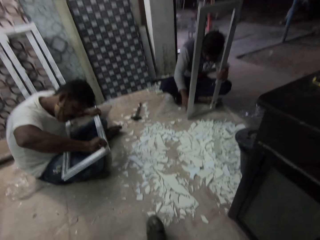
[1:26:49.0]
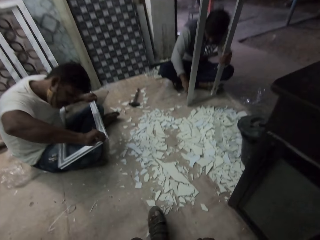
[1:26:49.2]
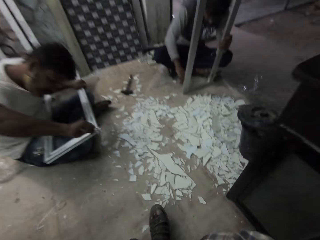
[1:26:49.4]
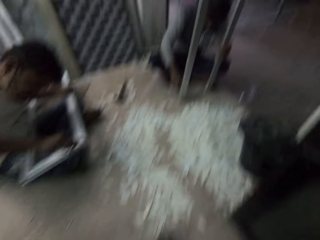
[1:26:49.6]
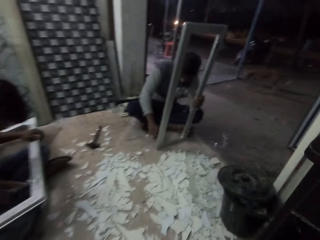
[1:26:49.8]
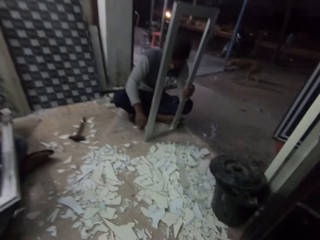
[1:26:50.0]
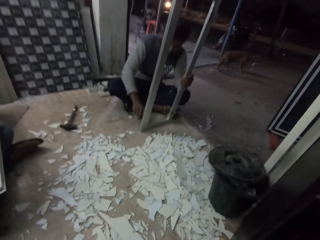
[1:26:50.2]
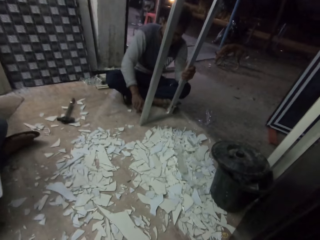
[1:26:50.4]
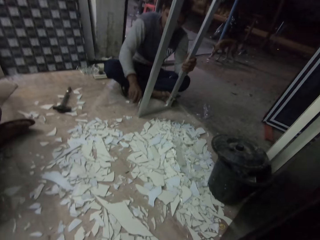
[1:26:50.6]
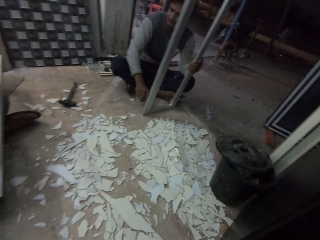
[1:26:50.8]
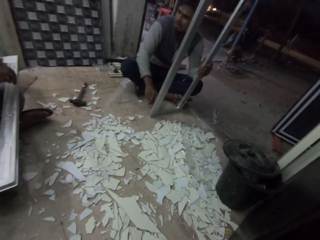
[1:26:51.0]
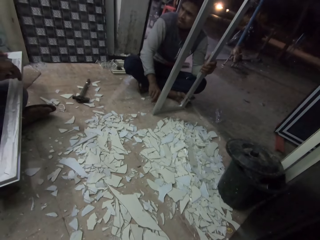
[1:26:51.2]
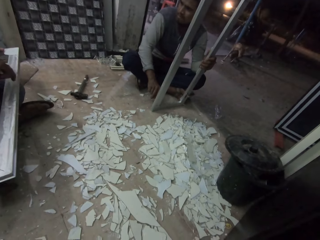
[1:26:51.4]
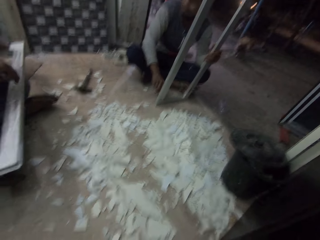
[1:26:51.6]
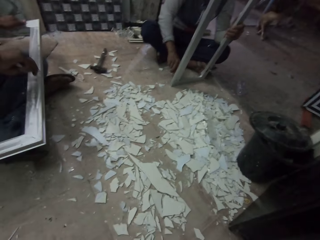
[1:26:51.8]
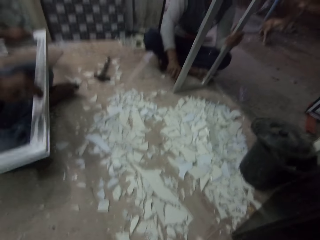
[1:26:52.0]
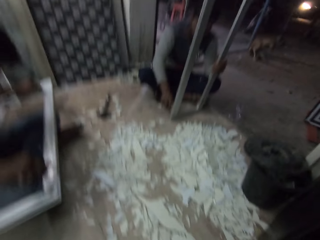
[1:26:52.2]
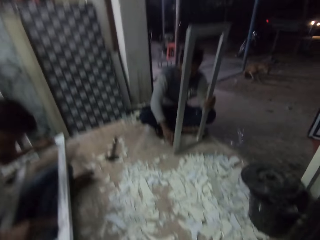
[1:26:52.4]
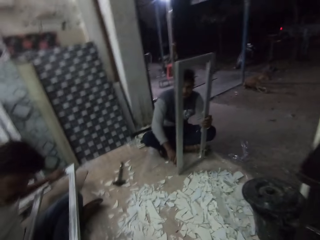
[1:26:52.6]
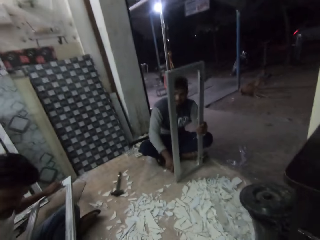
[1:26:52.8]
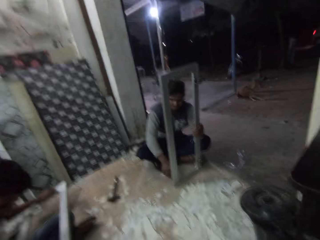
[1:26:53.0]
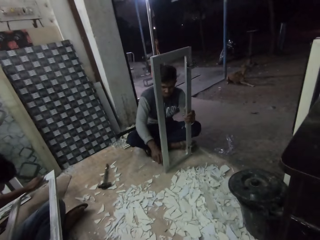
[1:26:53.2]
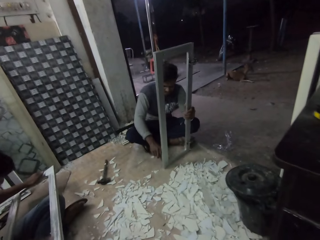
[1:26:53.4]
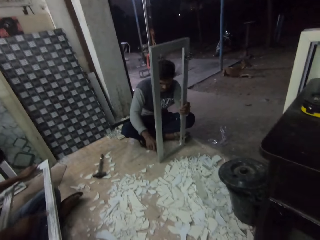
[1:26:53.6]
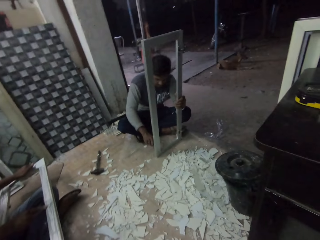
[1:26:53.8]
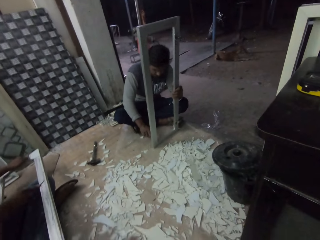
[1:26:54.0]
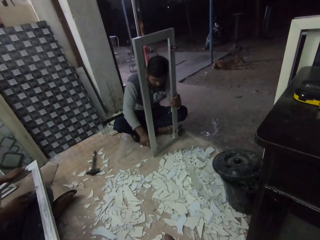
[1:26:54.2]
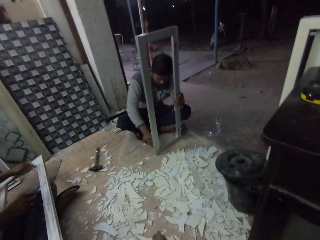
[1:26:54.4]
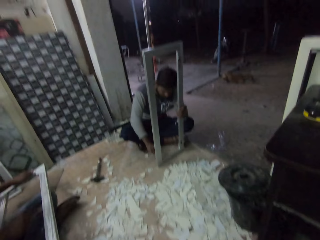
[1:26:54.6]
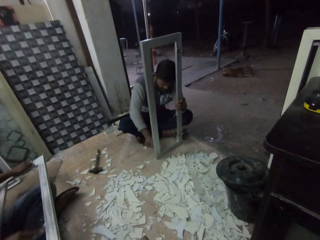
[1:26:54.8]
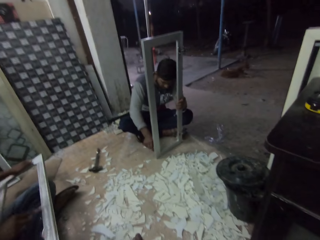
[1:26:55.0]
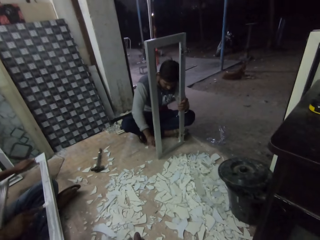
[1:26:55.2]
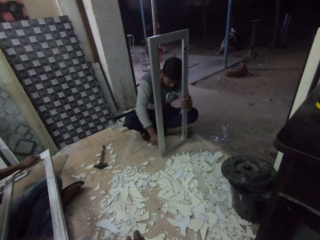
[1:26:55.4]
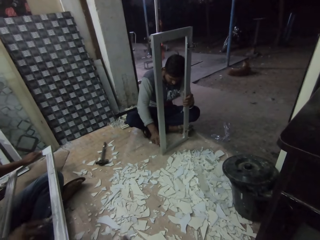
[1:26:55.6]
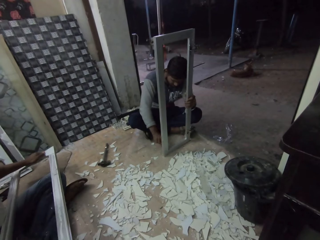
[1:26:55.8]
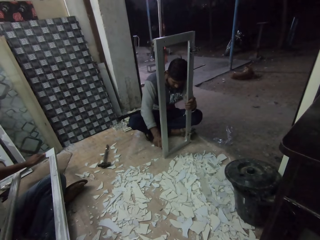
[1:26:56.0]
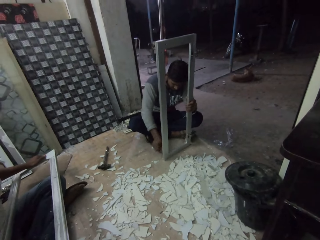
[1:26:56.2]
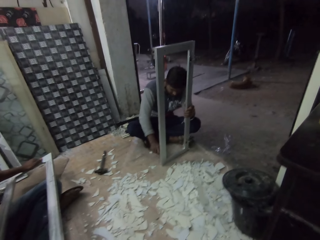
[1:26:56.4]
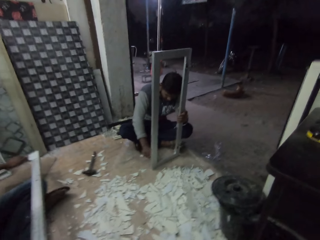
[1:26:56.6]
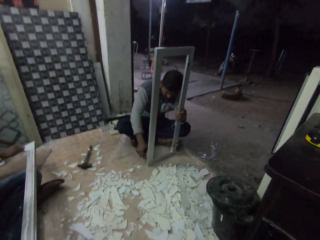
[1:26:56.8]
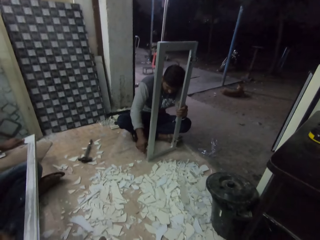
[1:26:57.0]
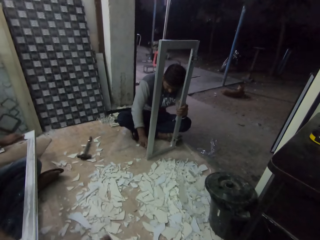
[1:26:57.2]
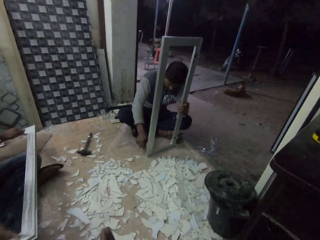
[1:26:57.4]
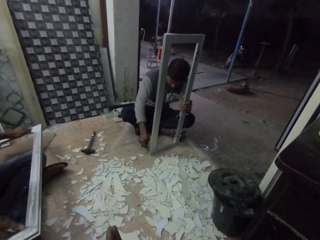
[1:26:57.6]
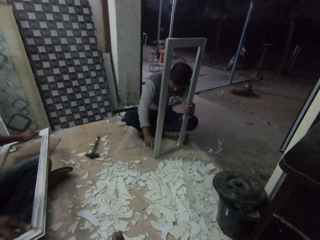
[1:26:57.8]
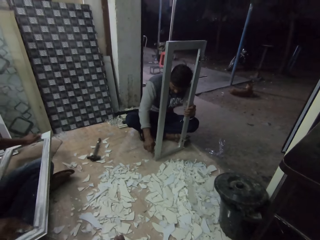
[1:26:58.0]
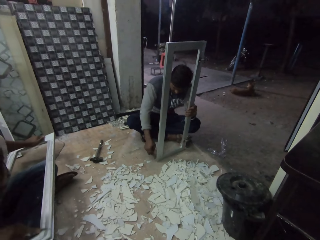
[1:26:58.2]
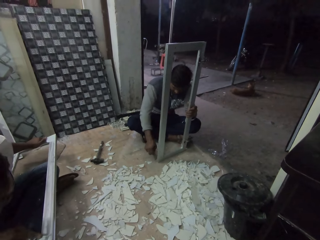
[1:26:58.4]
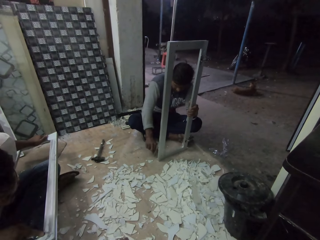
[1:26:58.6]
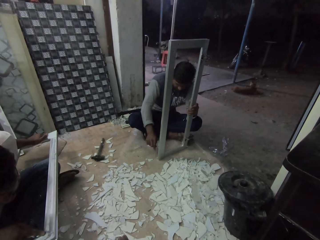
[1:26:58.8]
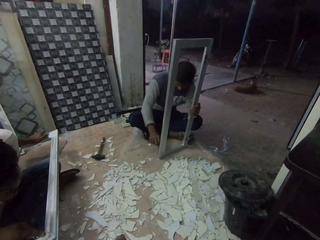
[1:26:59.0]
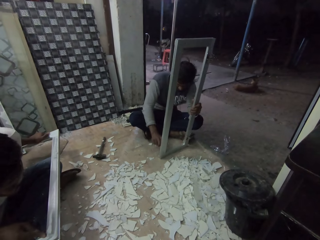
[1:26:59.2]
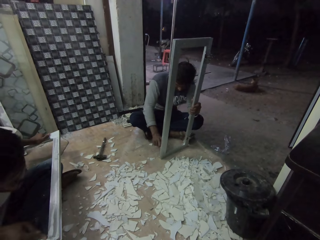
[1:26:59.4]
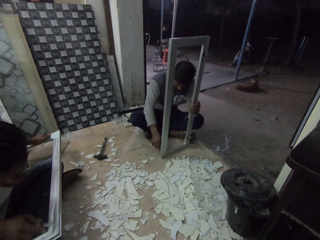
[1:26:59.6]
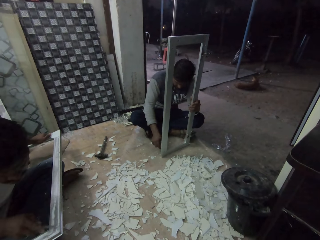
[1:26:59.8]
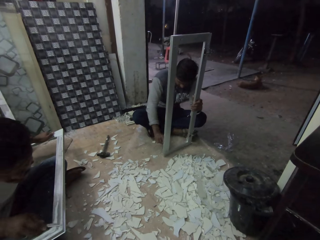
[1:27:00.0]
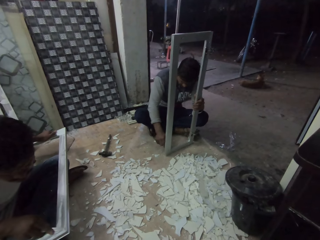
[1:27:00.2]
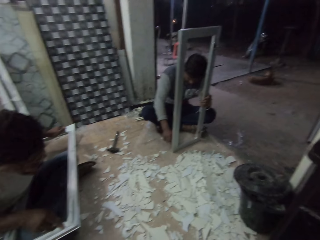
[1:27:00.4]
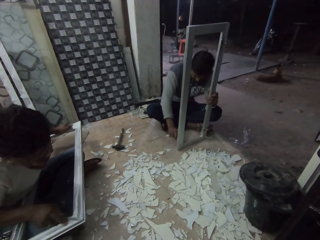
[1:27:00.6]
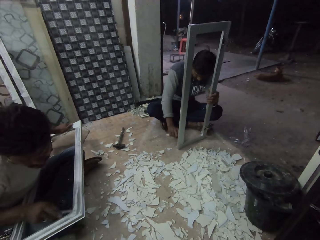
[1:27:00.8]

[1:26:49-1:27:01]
A man talks.

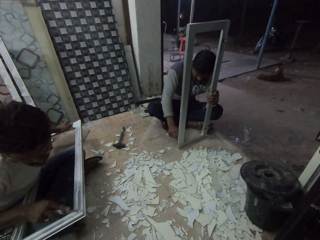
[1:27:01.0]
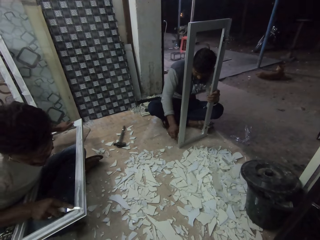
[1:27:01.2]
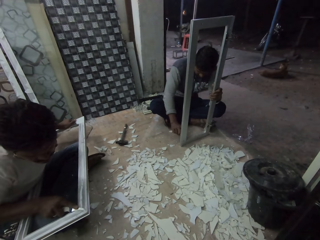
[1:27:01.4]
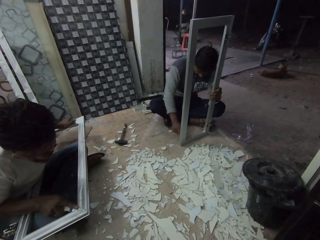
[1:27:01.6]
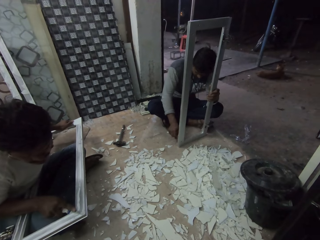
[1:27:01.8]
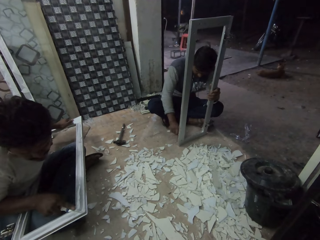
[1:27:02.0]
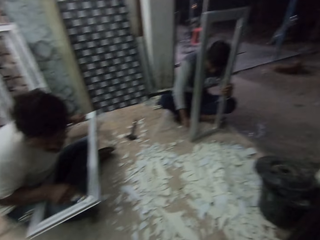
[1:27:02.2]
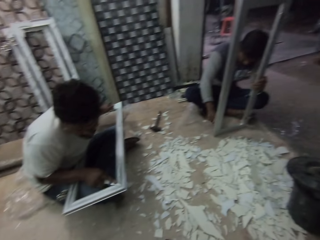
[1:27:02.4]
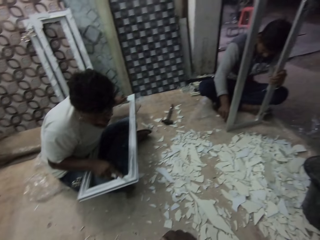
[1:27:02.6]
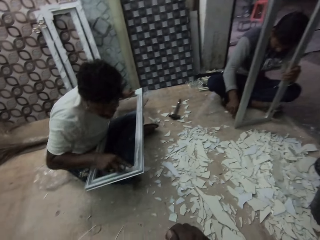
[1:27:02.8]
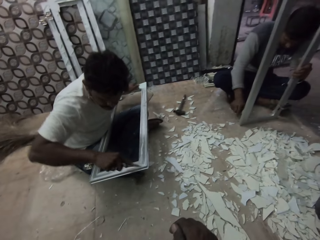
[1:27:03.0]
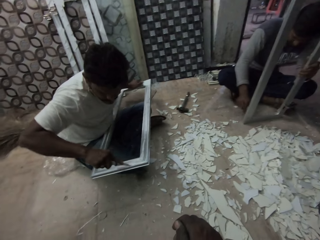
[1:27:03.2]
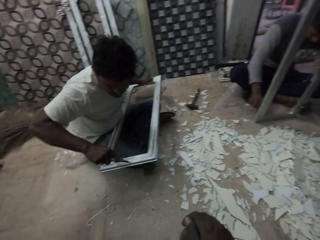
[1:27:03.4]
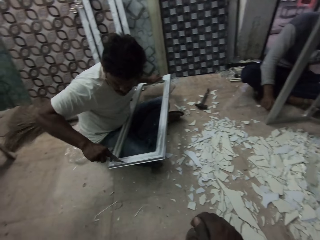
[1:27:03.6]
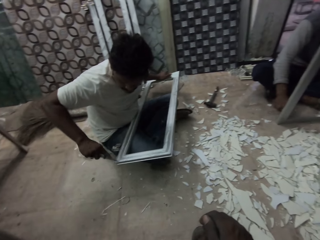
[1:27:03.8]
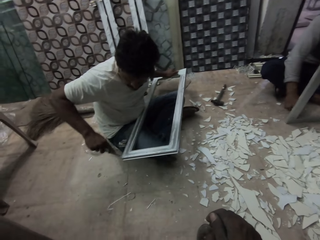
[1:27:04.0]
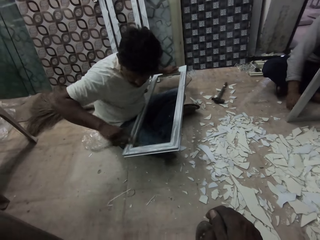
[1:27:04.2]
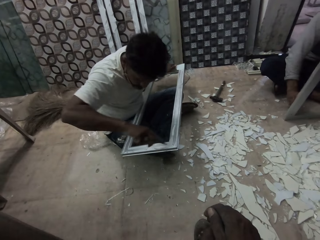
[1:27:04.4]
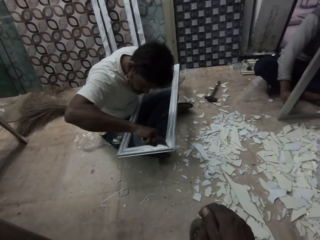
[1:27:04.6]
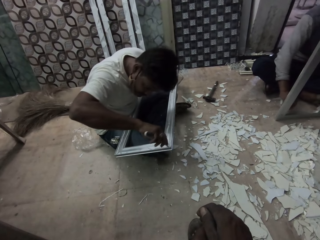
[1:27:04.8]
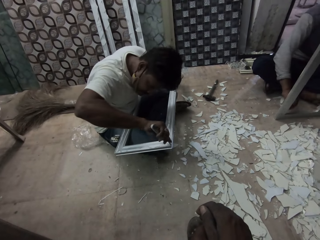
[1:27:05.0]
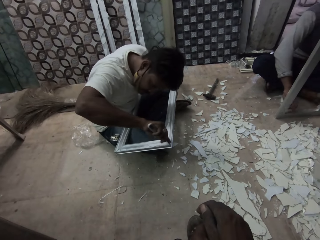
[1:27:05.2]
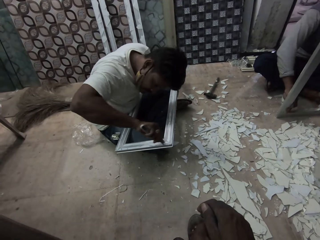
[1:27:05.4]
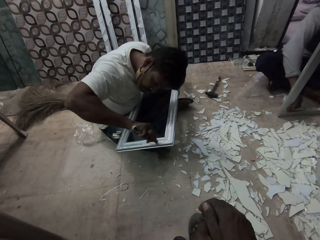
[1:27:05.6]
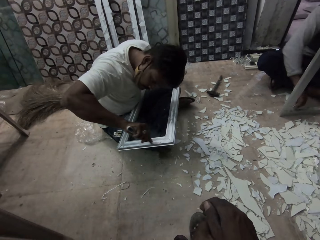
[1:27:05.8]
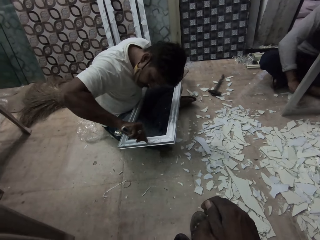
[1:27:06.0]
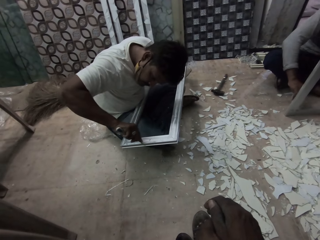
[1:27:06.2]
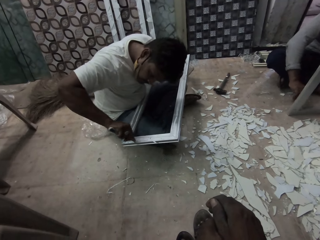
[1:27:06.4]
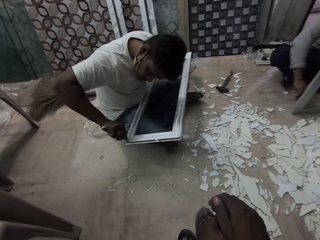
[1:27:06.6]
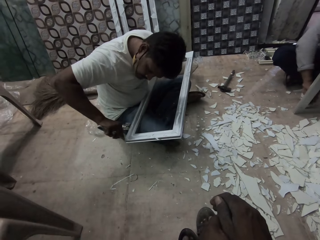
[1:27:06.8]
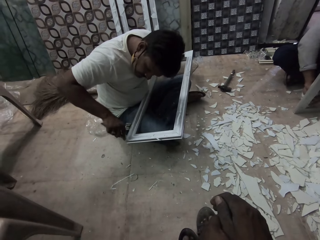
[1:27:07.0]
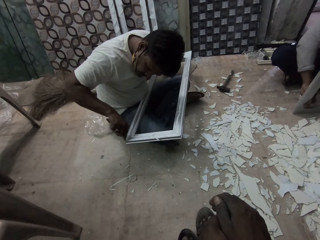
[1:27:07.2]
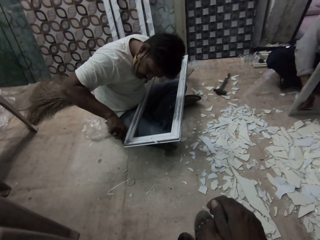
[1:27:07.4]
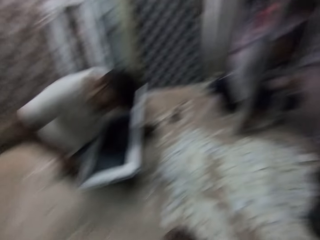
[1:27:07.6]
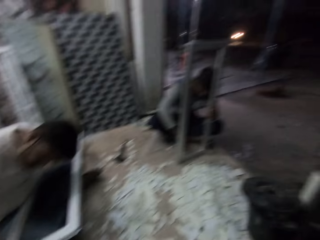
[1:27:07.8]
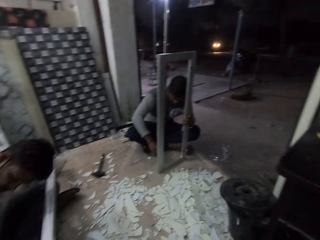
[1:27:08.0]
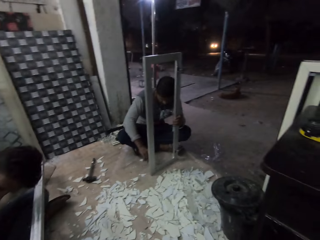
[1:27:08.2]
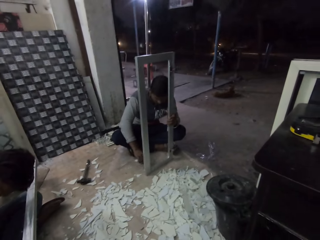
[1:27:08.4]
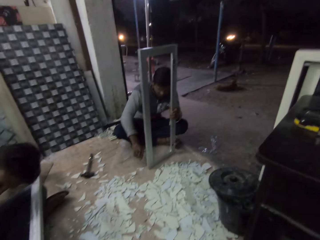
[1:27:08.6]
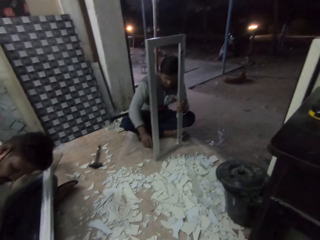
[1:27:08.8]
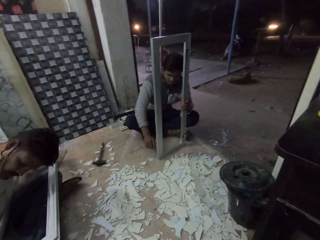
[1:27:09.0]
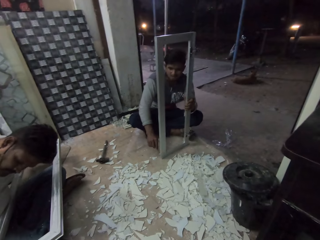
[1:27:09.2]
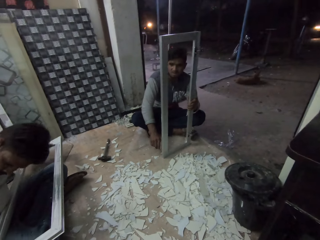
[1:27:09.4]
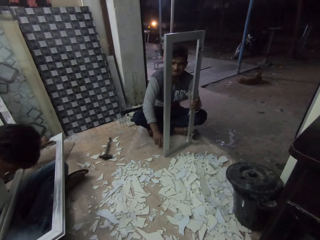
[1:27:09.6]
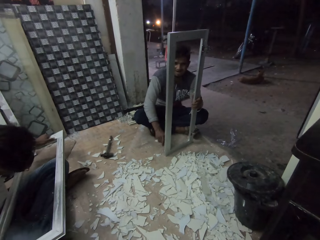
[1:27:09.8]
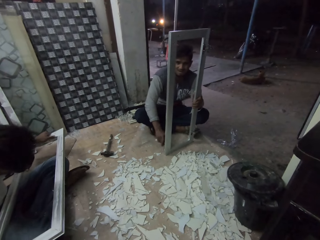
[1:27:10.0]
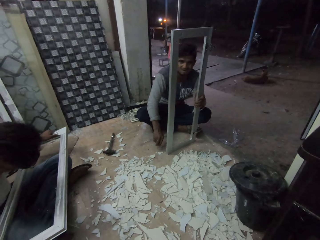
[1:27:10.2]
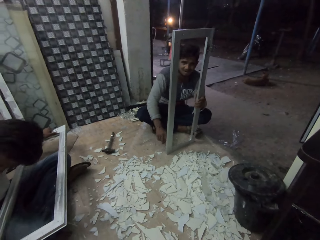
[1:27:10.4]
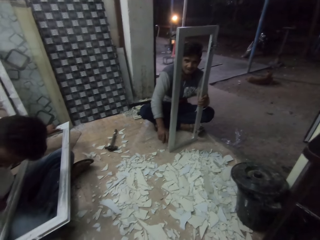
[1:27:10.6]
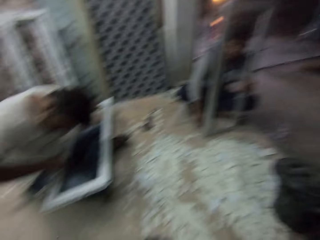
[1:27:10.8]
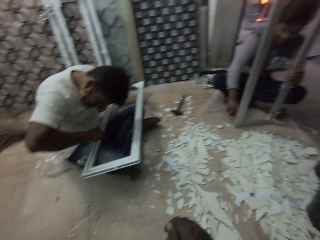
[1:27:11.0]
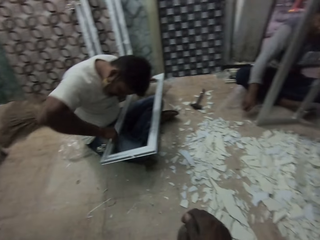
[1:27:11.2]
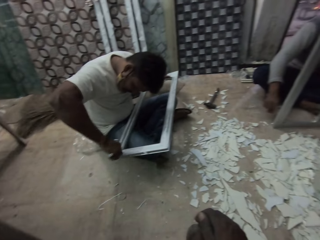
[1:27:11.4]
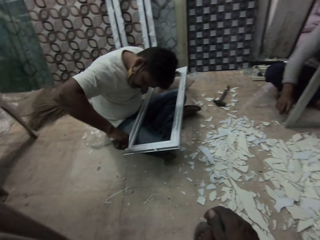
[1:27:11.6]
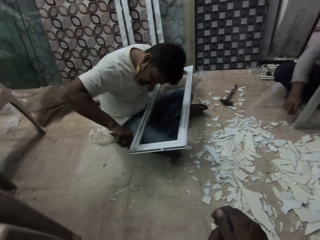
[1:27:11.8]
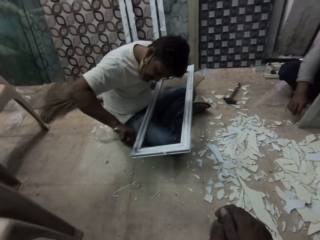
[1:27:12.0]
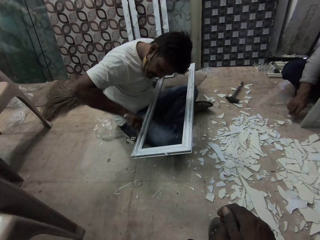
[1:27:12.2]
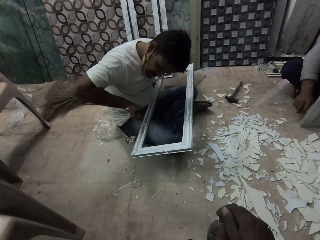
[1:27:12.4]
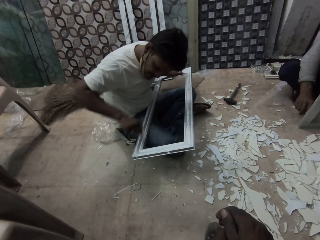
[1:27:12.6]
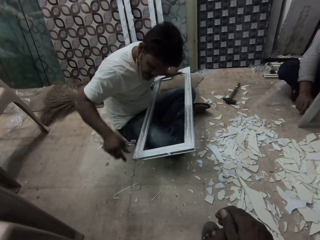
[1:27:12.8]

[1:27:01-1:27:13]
The camera wearer looks outside. A man converses with the camera wearer.
